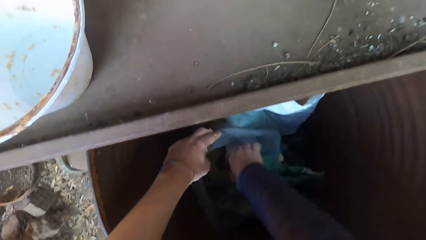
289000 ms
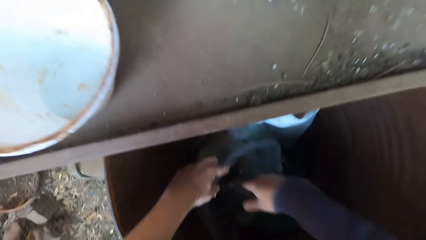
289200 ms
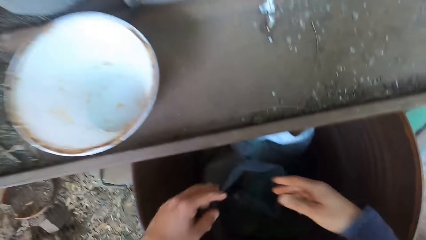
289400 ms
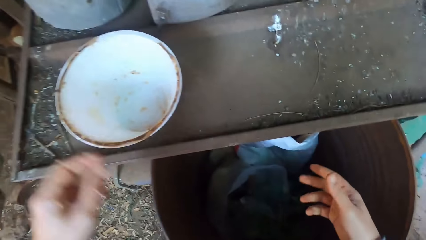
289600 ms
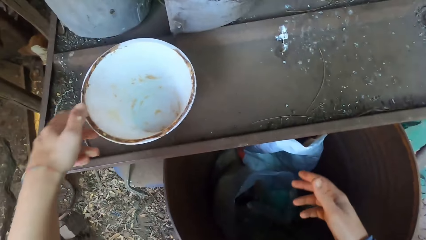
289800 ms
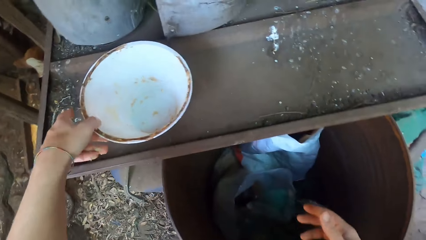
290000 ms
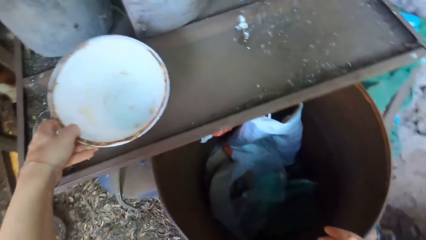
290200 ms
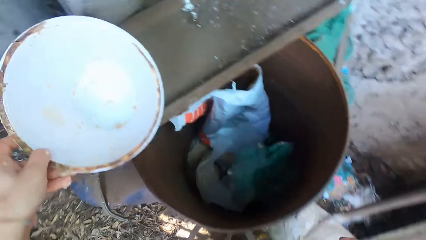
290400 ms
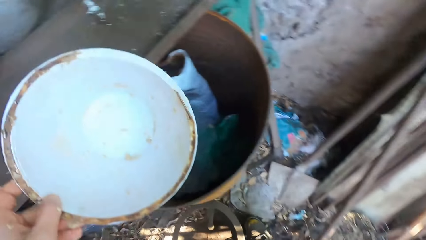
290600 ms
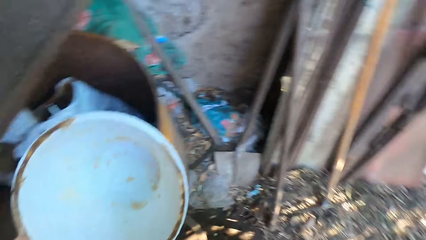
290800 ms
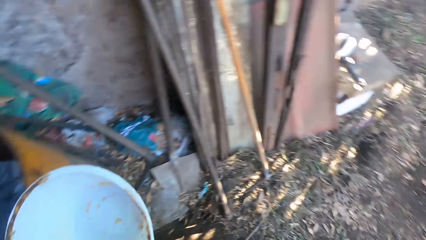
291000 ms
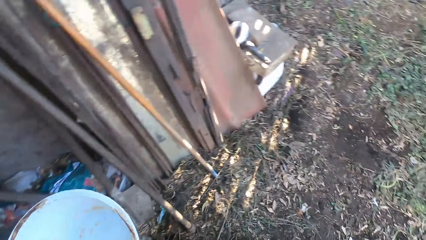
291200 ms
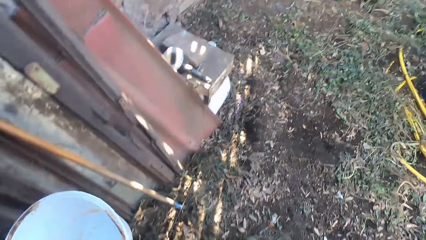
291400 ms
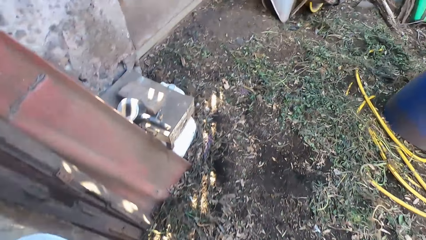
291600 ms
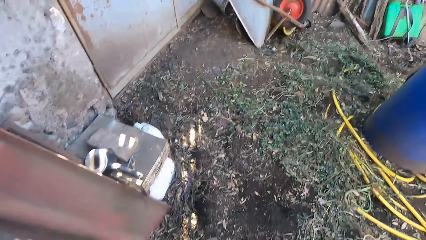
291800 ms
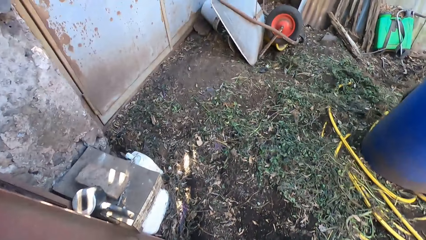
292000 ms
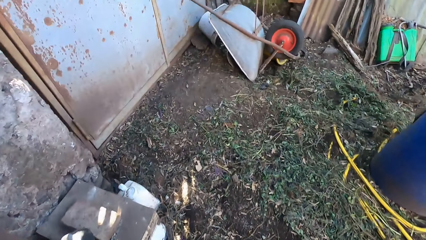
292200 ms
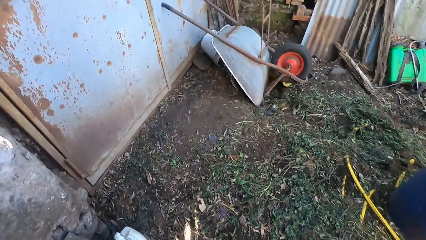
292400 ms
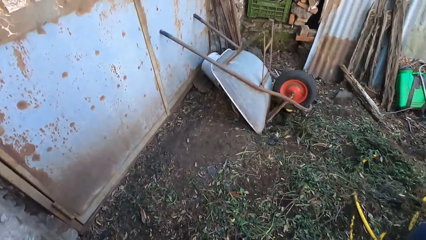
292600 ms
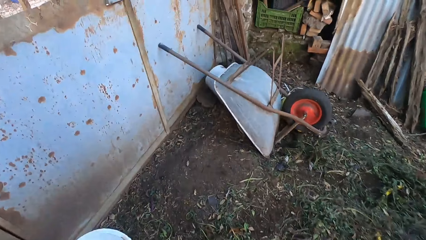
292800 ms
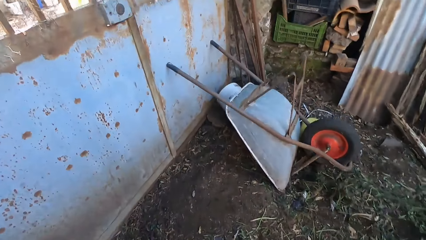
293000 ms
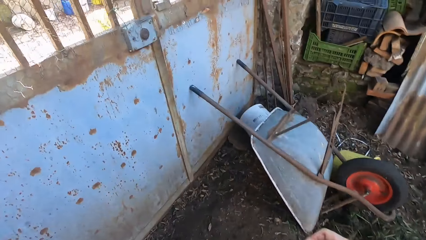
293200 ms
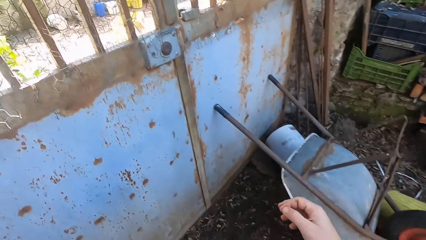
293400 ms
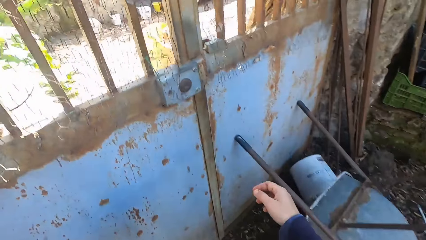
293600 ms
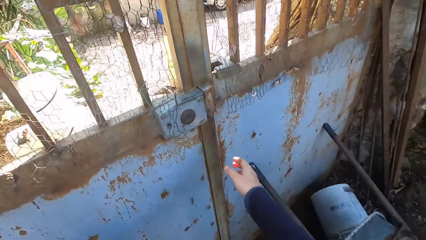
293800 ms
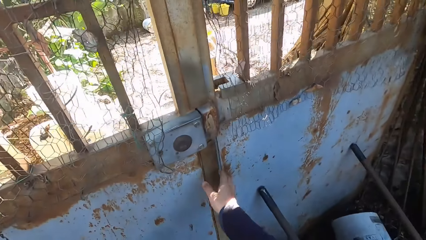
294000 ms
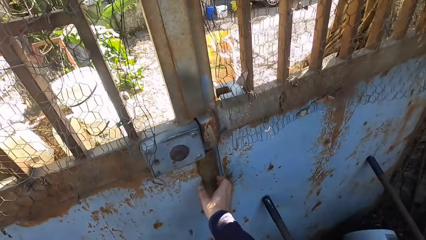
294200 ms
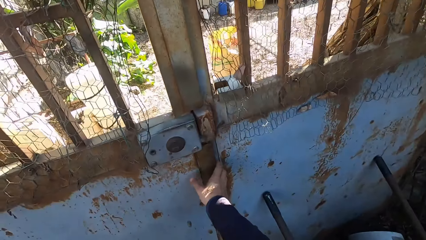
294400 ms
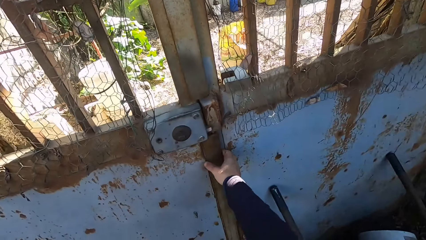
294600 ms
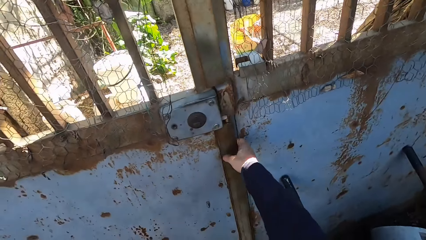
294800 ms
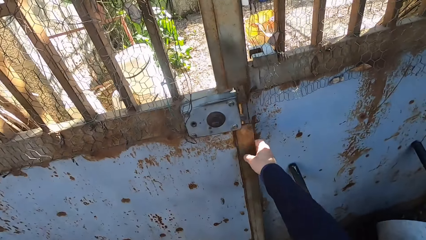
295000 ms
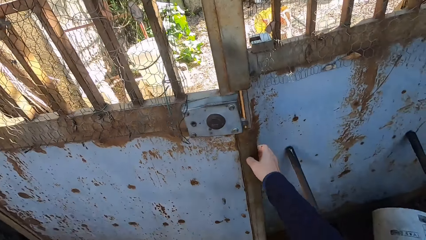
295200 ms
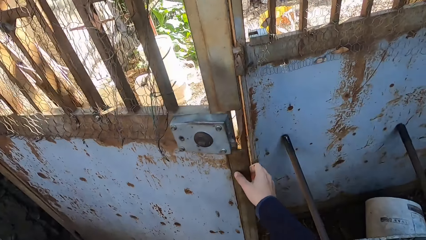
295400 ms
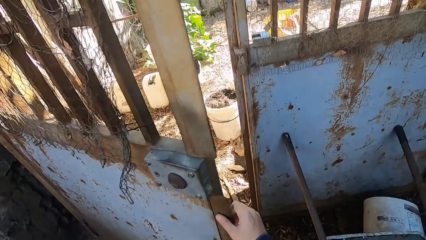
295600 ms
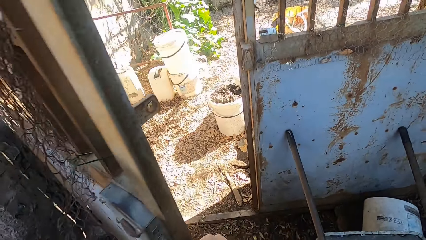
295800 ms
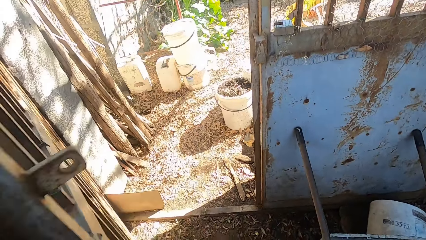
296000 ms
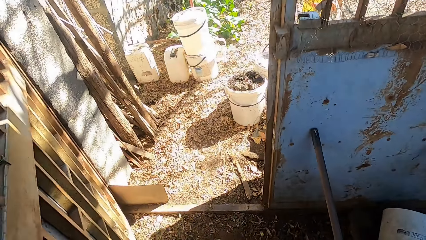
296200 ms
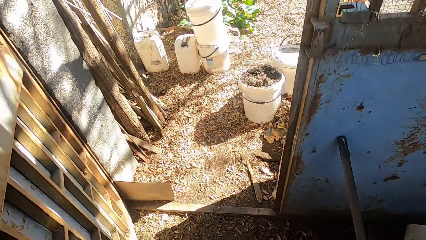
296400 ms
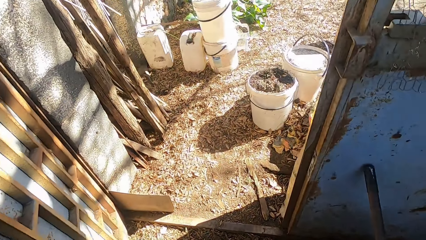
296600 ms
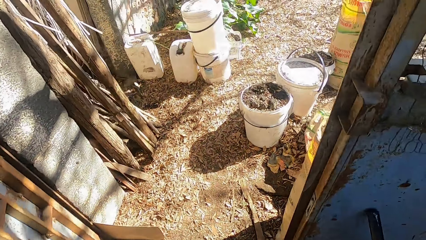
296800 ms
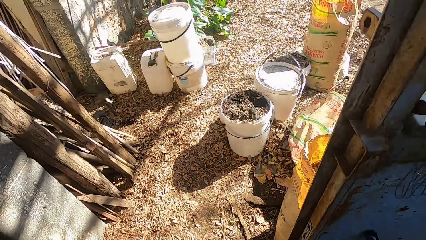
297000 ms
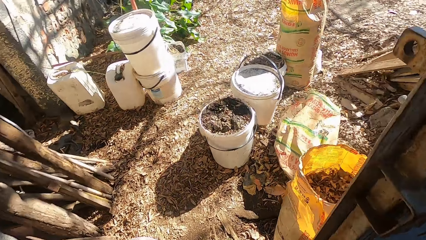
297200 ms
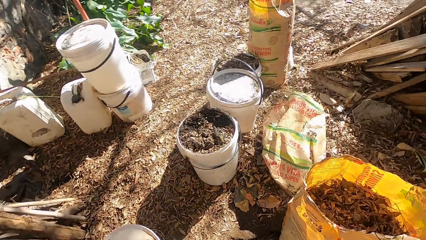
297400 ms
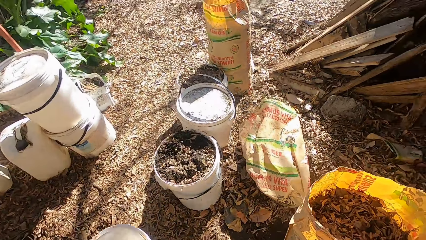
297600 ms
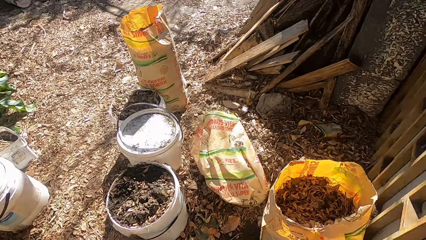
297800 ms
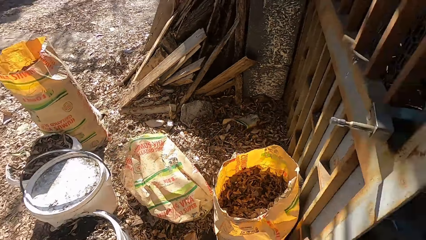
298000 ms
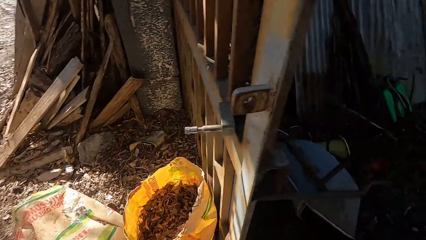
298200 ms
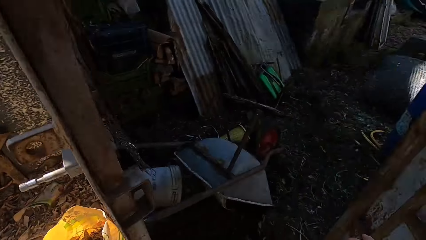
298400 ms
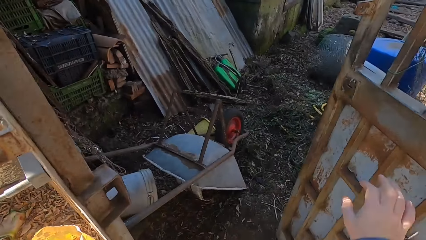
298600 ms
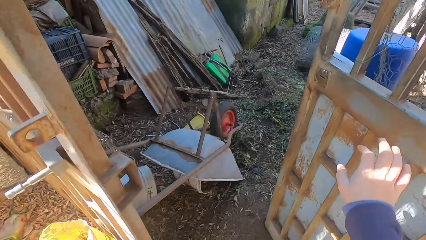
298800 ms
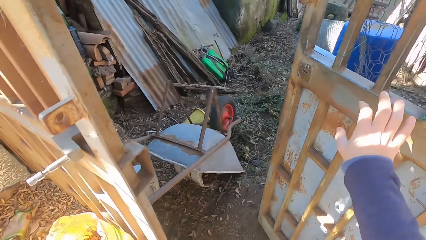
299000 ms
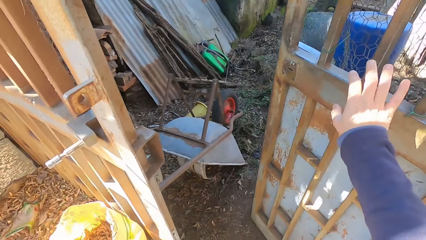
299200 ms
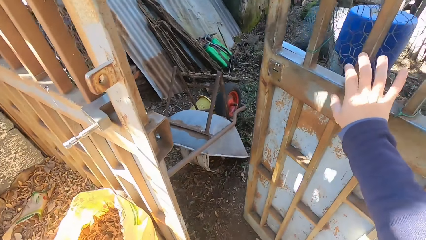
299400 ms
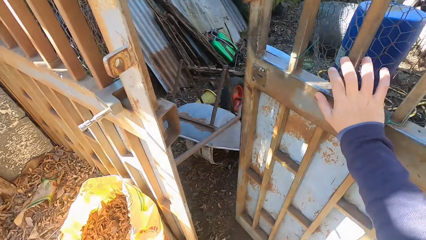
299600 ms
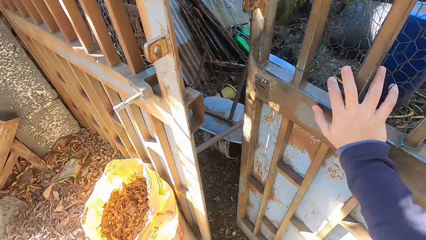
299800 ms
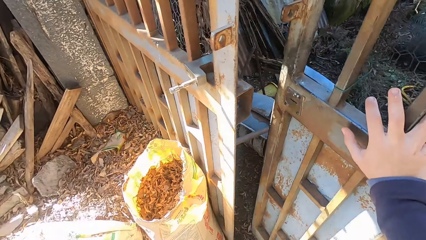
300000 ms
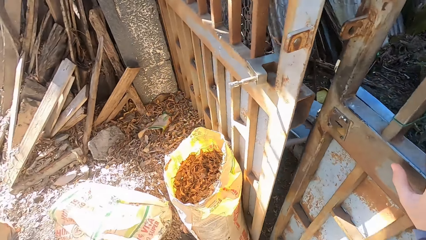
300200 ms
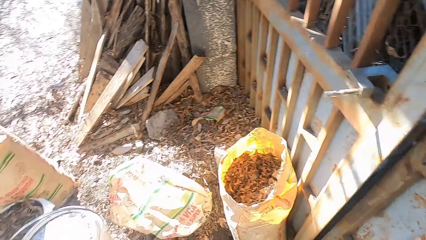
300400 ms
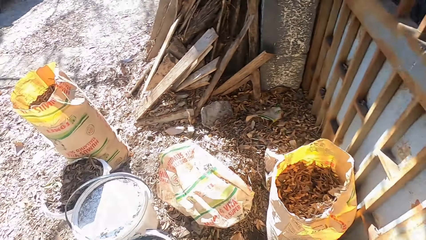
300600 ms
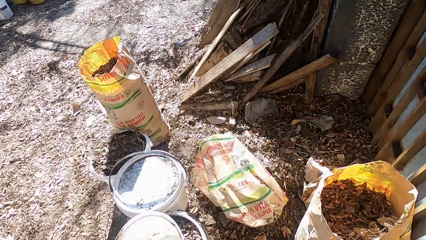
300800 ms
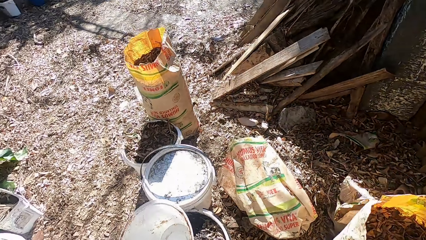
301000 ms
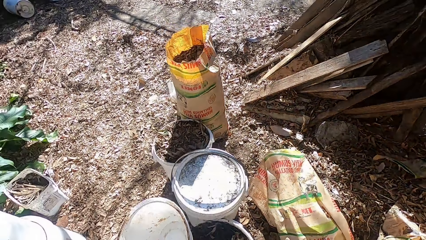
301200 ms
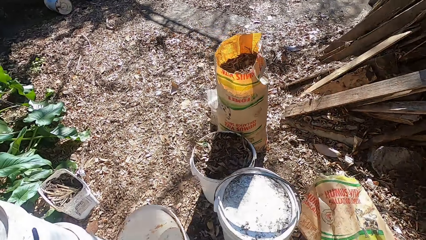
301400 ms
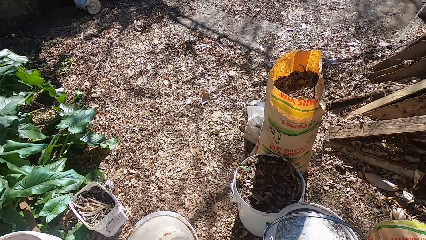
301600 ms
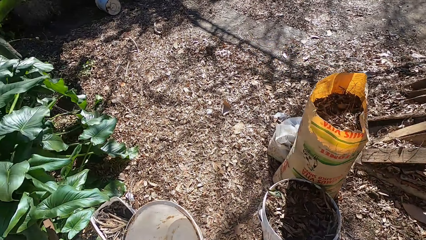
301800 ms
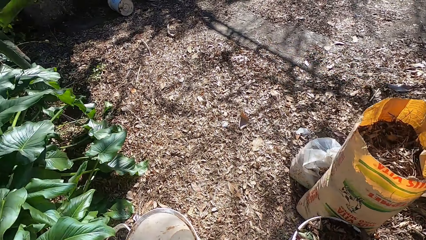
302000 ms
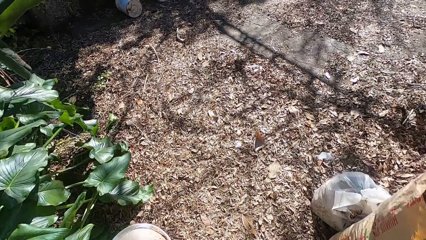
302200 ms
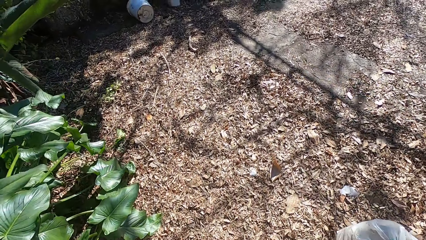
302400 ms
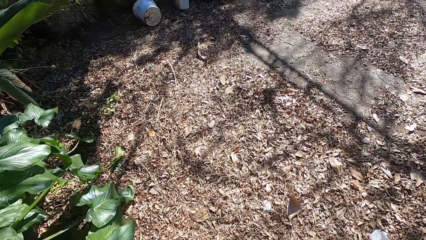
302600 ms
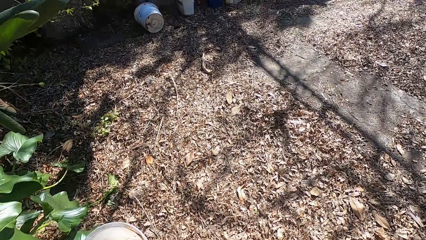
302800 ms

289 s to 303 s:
The camera wearer drops the scooping spoon in the nylon bag in the drum with his right hand. He picks up the bowl from the drum cover with his left hand. He walks around. He opens a door with his right hand. He turns around. He closes the door with his right hand. He walks around.

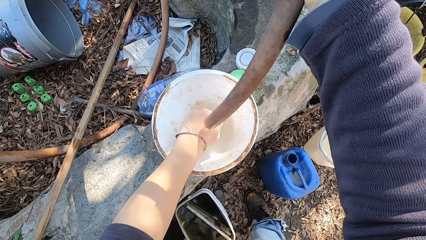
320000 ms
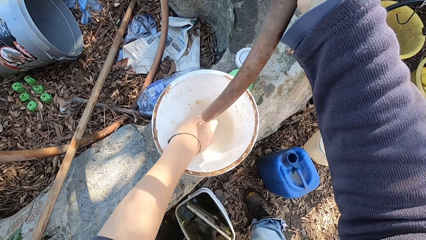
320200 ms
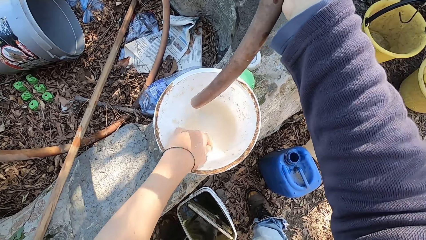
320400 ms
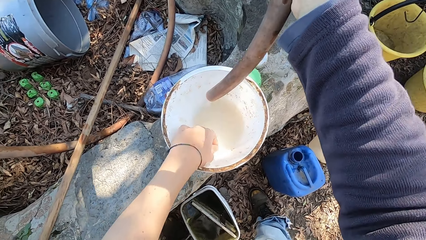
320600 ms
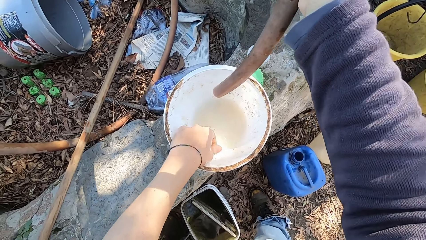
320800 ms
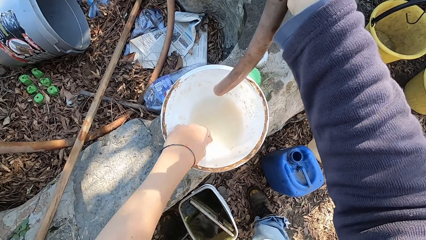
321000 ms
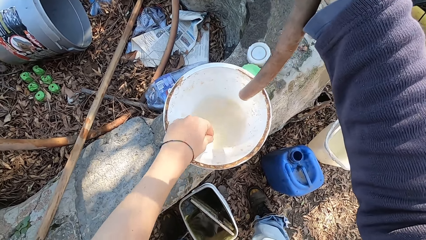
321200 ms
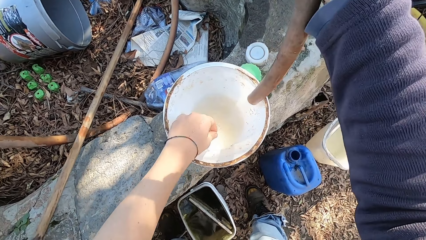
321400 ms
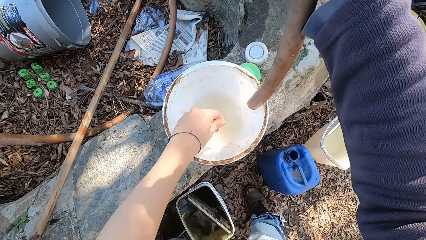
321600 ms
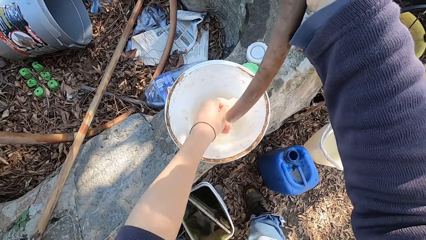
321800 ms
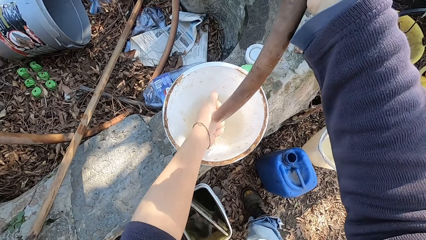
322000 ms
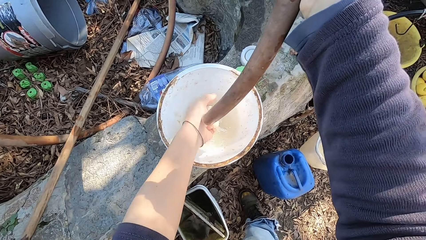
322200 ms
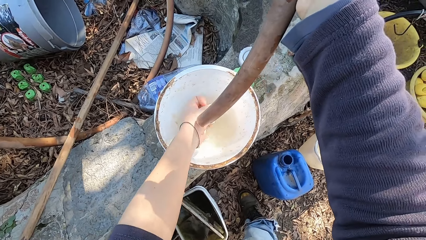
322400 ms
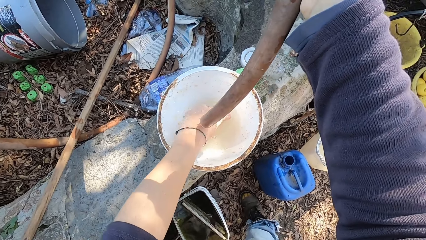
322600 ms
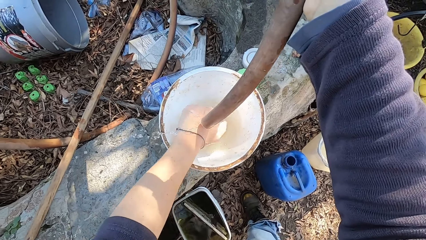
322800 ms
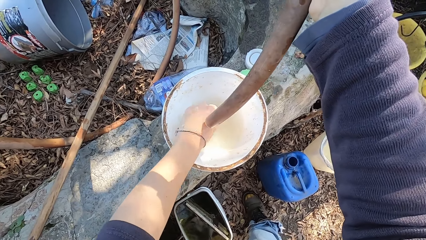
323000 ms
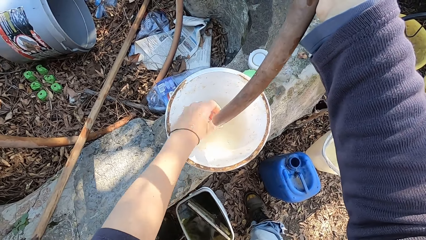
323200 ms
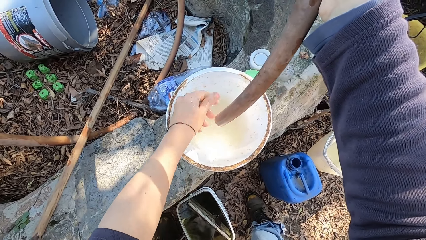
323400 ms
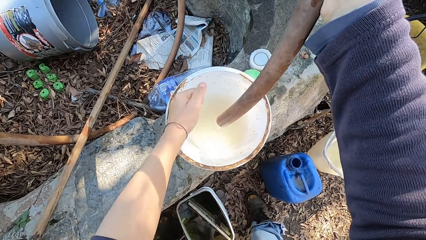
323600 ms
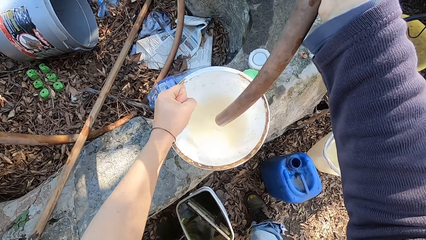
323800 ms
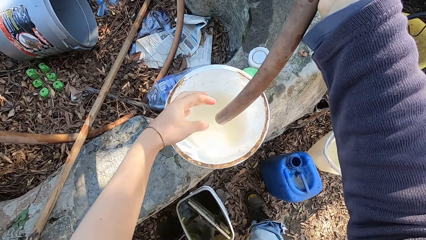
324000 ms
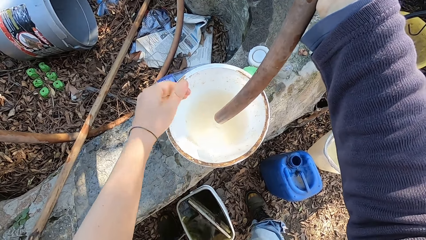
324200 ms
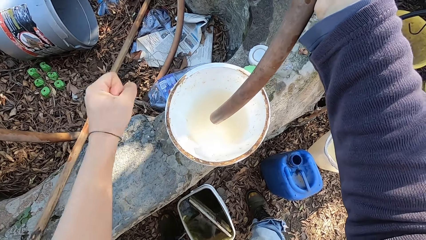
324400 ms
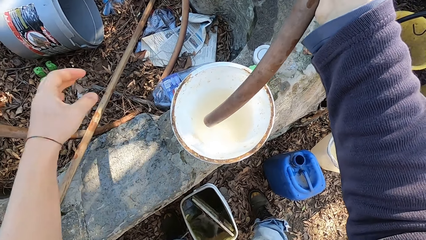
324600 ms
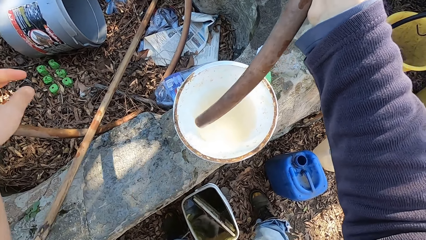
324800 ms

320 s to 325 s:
The camera wearer puts water in the container. They clean the hand. They put the water in the container.
